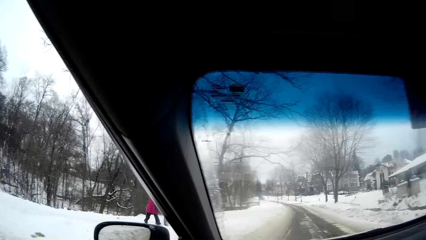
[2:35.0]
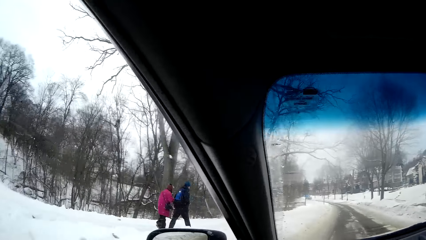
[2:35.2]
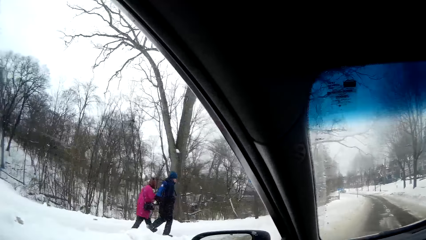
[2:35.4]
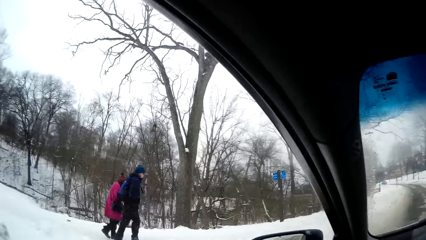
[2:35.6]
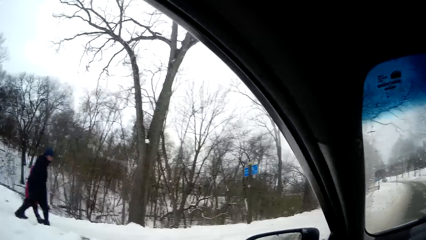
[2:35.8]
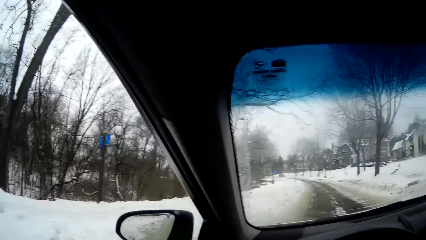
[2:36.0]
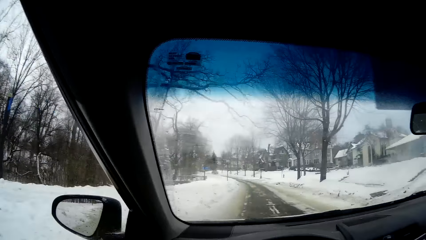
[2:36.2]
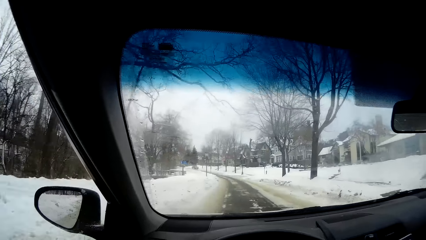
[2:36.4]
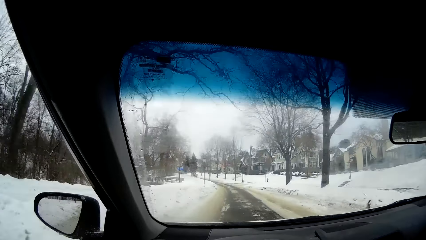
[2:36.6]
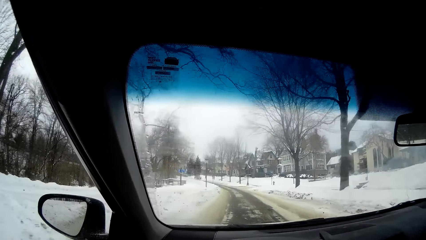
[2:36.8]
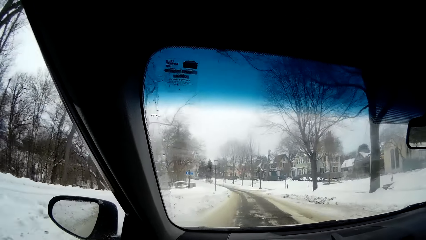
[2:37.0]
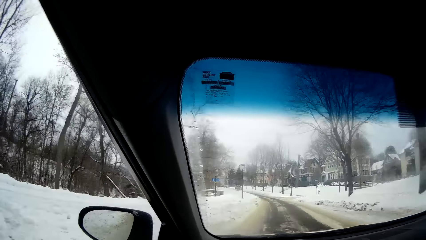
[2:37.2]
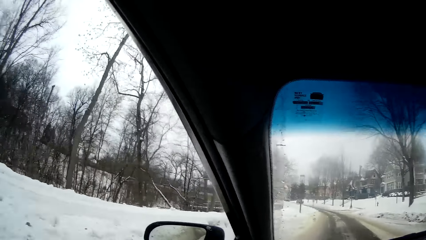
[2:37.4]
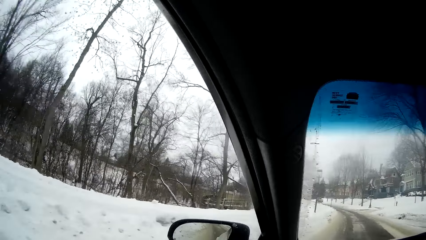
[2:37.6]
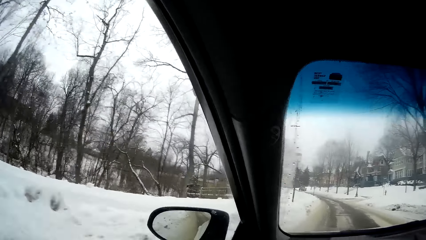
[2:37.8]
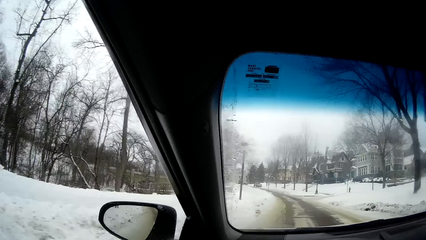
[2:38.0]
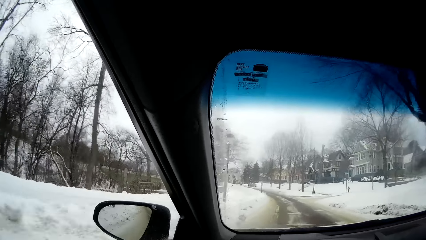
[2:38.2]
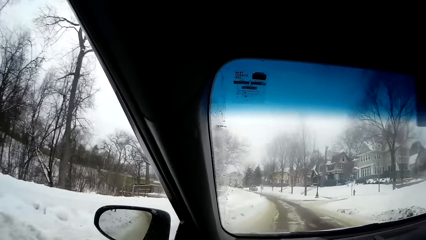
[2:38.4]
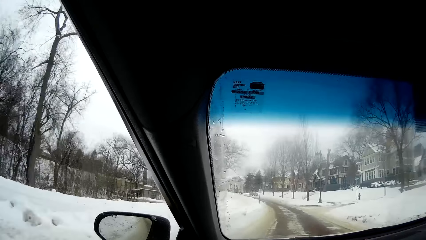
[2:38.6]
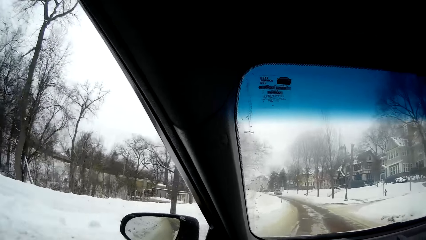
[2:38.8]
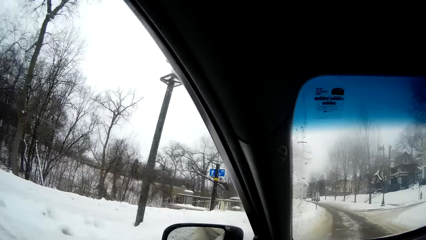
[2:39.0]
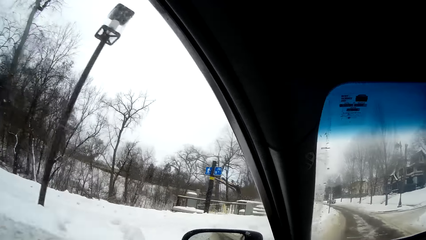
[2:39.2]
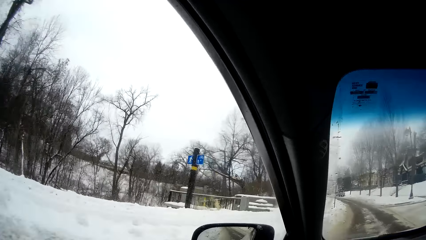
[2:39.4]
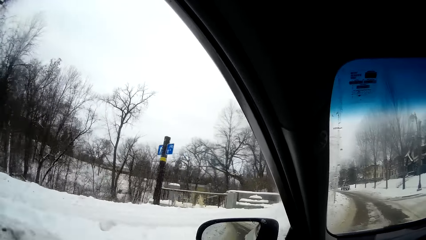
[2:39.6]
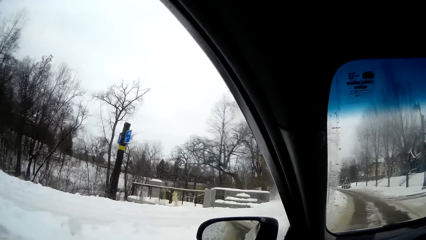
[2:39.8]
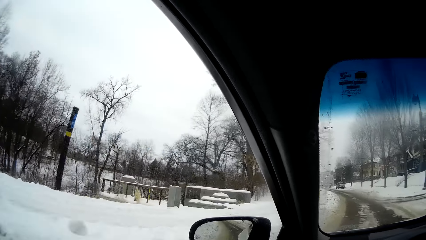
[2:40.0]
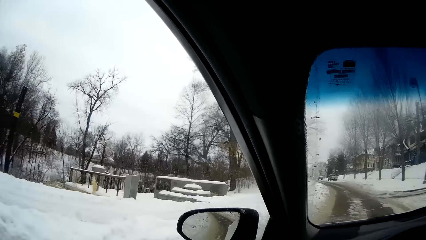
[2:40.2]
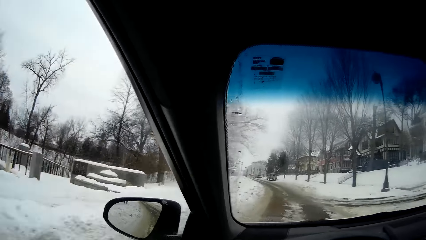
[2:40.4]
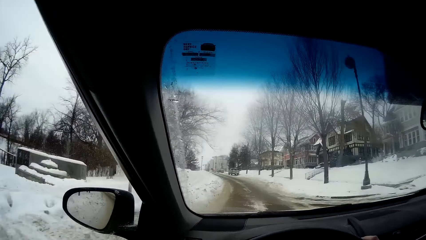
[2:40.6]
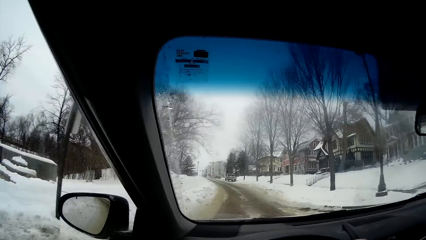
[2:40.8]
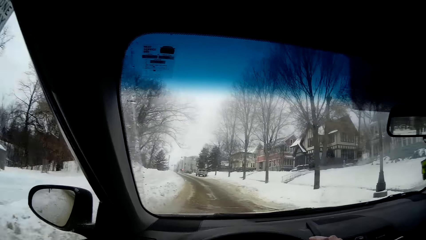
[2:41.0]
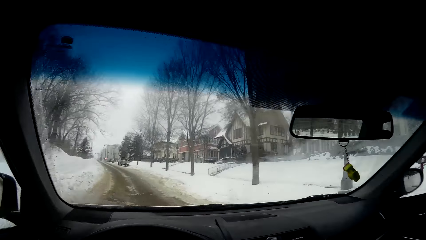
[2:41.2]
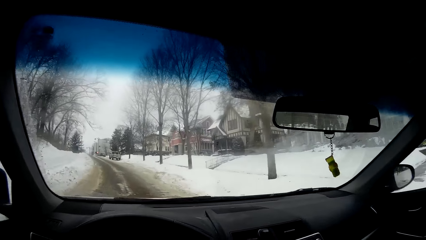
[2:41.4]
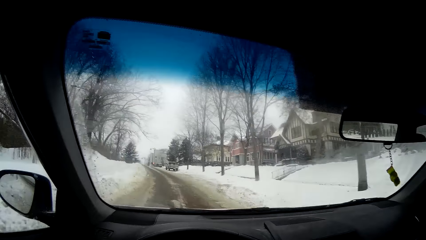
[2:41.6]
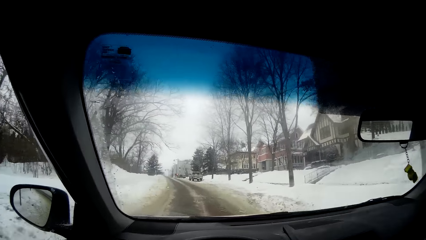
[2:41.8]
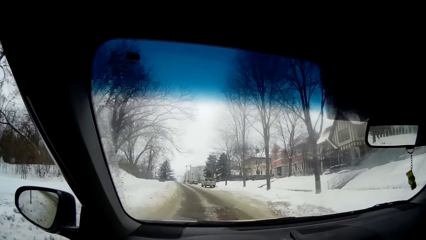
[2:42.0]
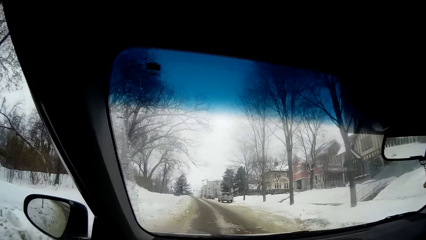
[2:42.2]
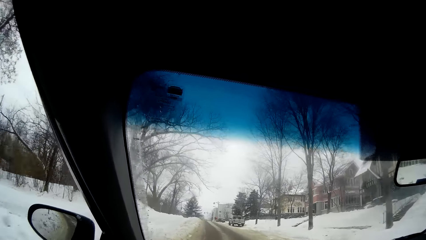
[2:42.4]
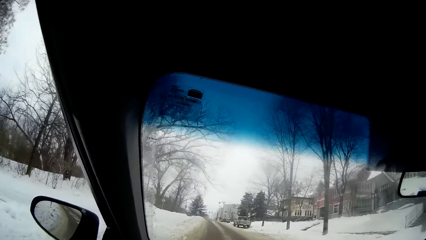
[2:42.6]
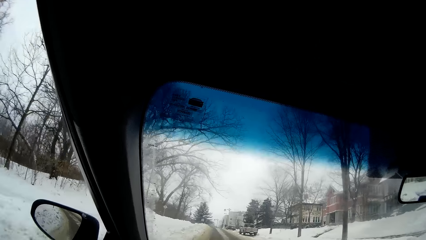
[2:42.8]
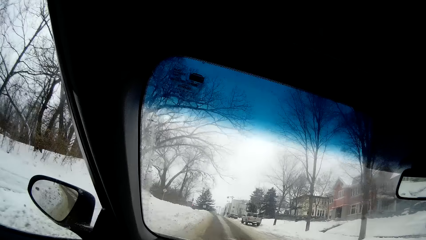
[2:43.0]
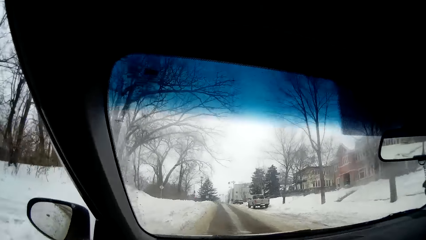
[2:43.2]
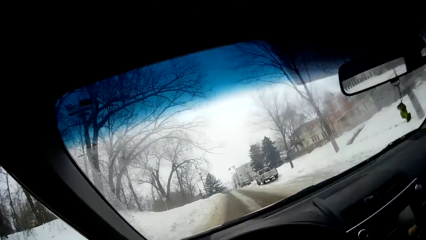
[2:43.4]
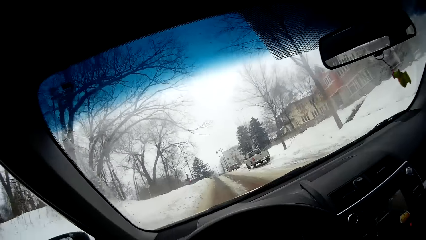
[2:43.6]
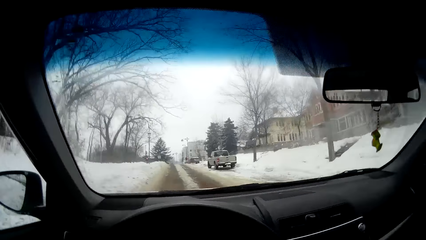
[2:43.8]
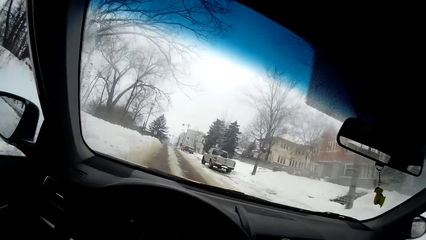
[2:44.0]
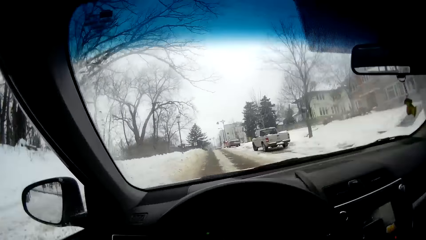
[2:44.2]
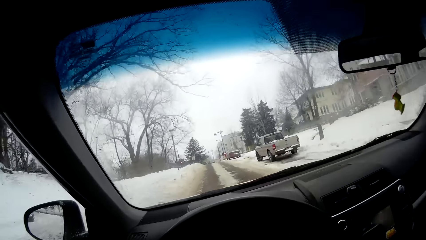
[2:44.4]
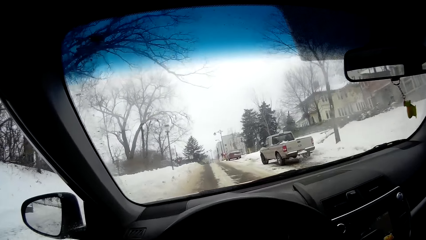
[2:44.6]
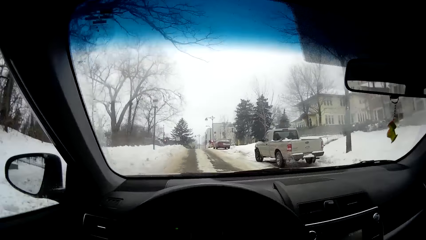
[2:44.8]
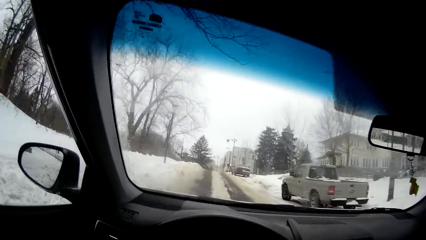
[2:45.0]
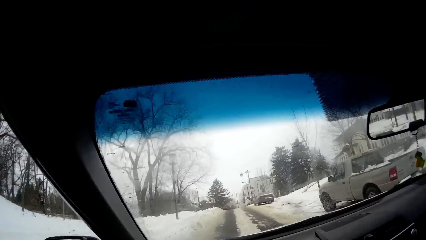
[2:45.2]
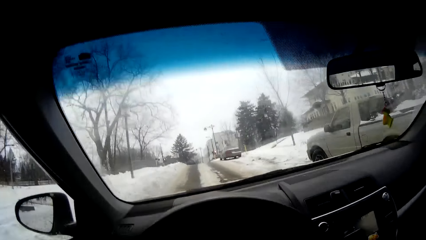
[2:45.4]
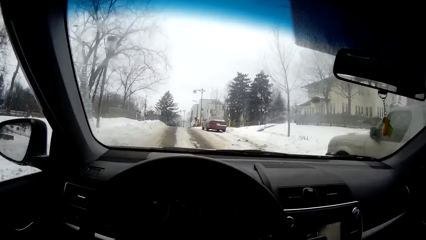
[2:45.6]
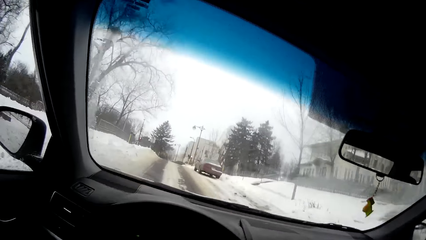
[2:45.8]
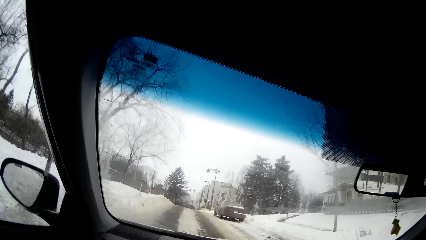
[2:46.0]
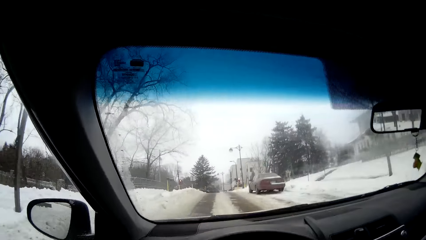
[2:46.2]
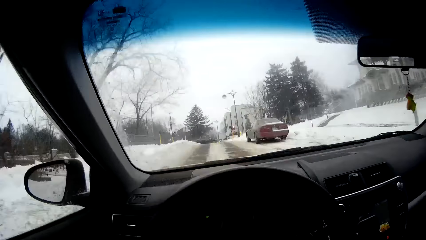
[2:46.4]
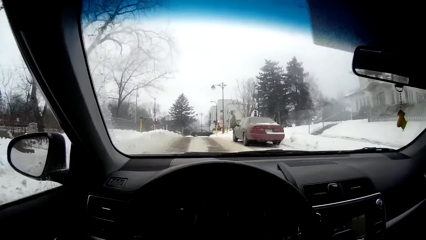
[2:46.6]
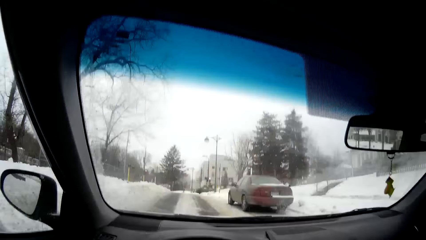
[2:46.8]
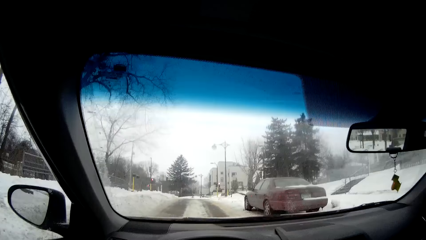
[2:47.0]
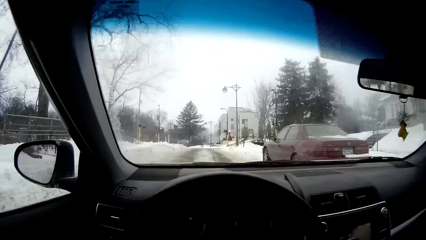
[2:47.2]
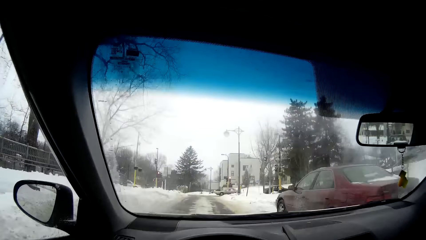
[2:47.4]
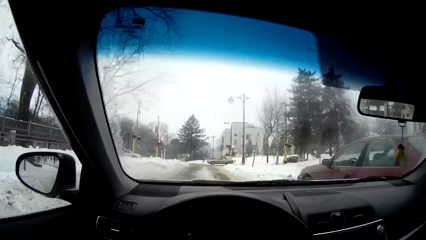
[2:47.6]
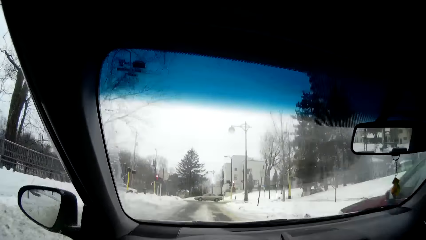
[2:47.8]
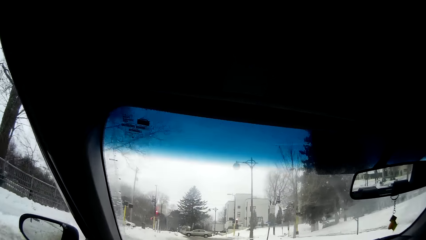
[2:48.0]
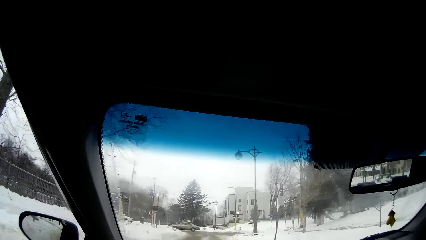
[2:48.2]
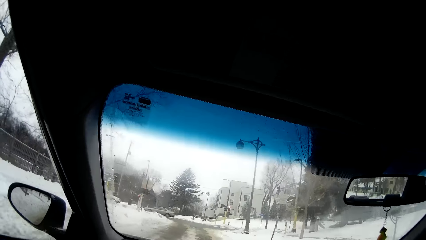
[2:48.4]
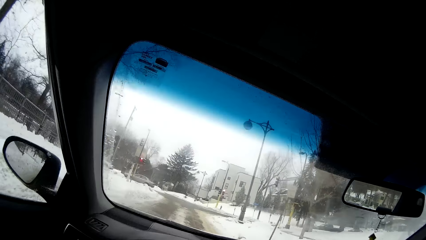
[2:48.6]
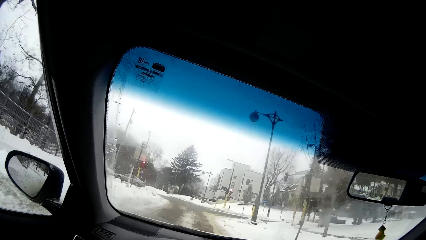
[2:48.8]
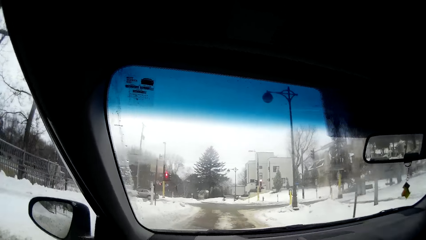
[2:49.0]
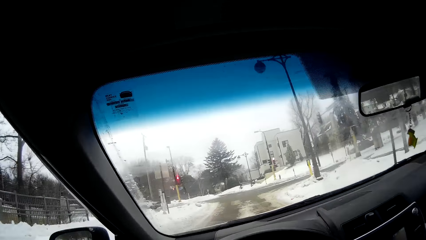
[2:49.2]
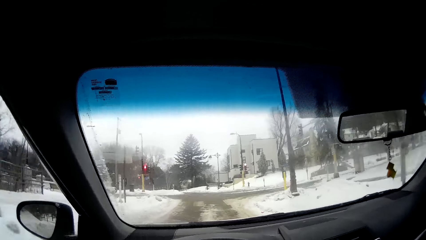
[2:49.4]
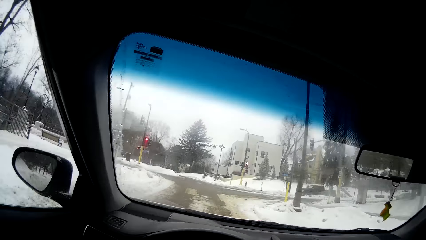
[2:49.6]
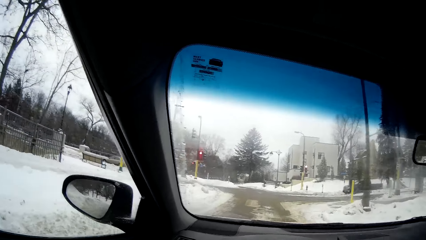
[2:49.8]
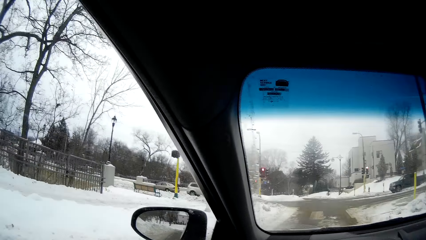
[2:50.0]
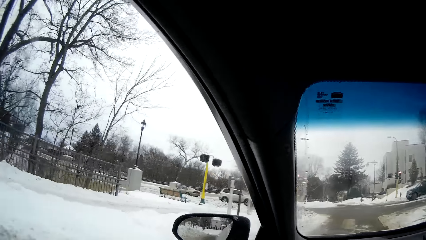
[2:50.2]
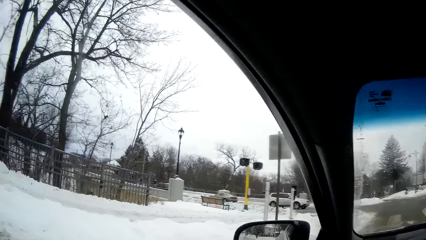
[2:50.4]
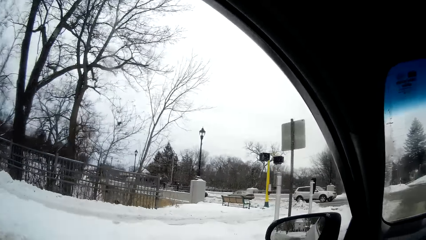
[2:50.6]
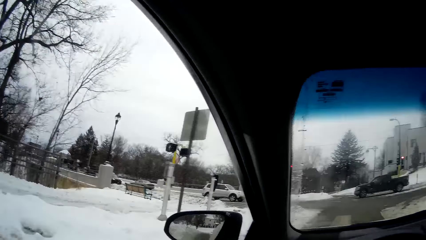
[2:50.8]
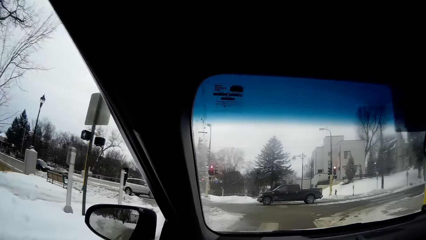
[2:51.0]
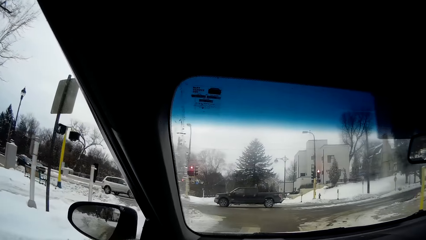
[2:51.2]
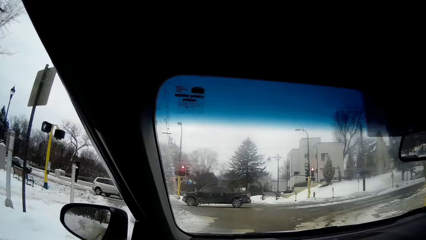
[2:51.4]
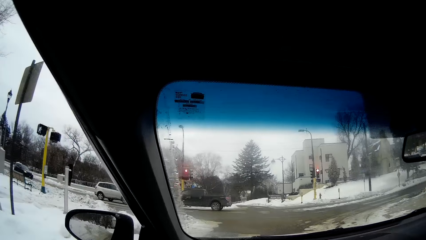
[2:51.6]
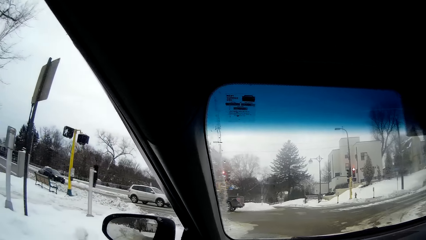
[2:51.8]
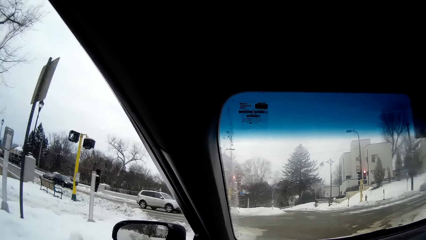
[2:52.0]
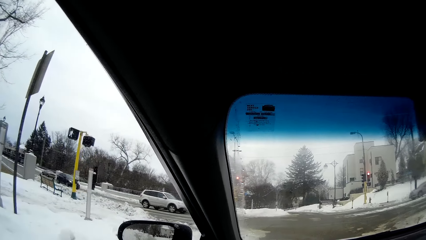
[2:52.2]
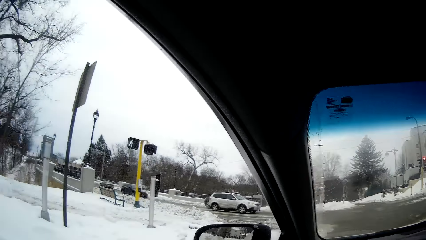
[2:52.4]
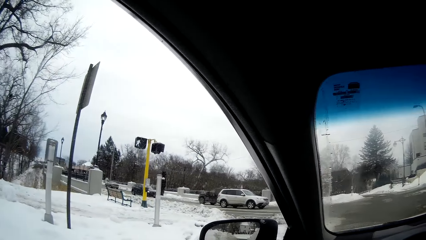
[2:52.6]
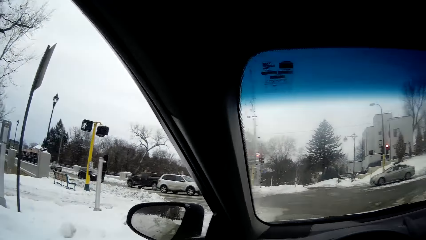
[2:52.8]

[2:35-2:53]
A person and another person walk. The camera wearer looks right.
